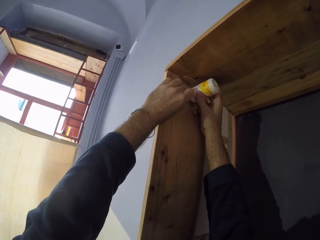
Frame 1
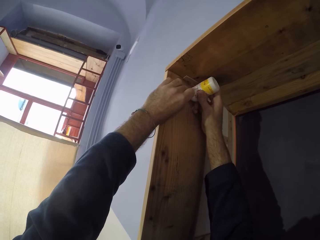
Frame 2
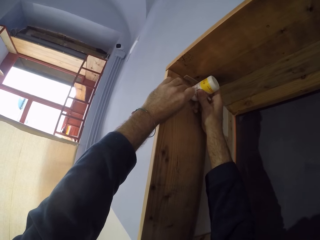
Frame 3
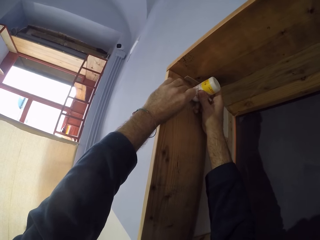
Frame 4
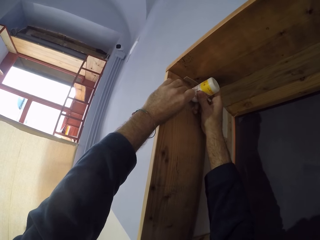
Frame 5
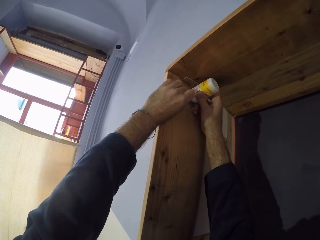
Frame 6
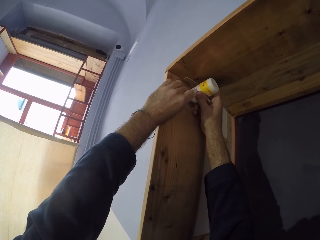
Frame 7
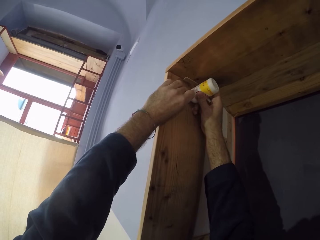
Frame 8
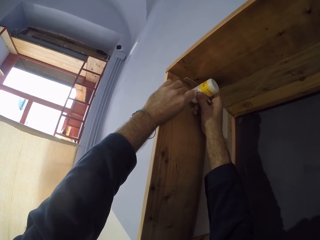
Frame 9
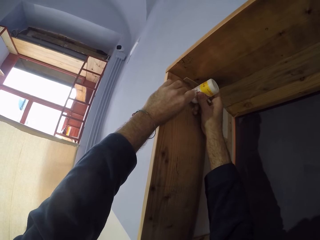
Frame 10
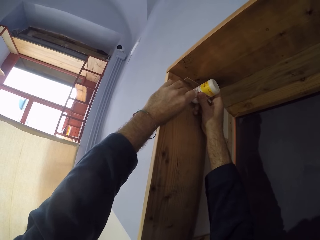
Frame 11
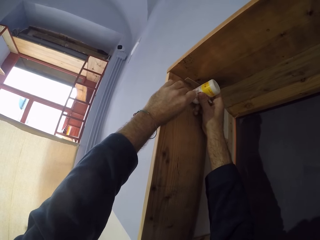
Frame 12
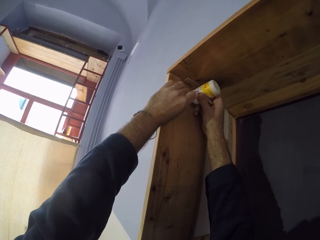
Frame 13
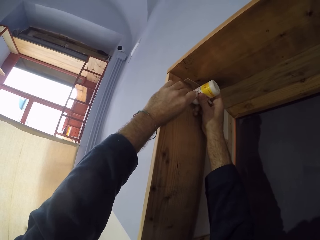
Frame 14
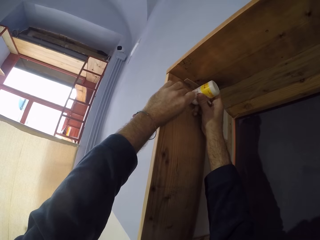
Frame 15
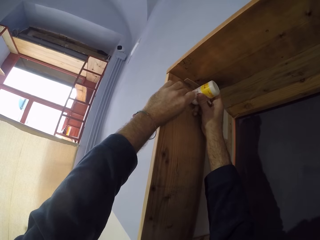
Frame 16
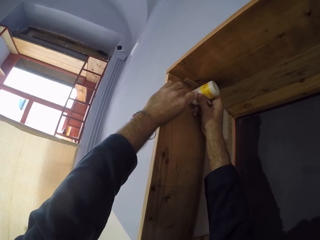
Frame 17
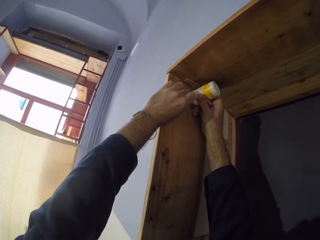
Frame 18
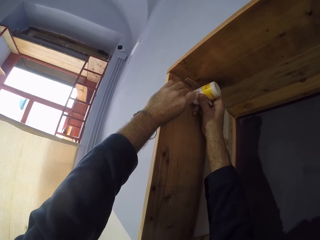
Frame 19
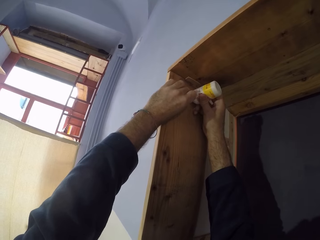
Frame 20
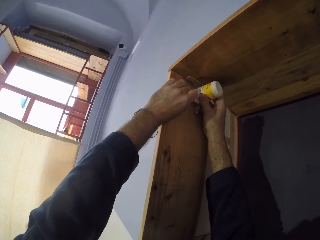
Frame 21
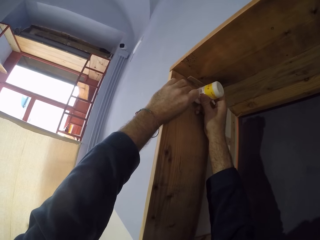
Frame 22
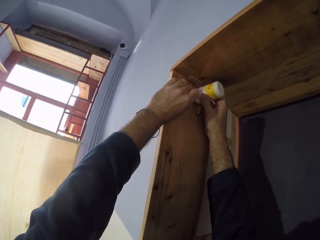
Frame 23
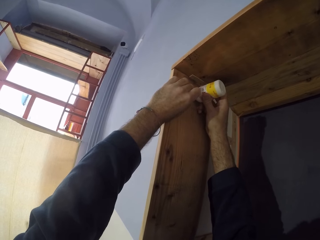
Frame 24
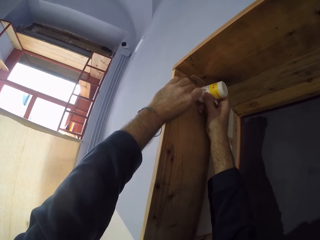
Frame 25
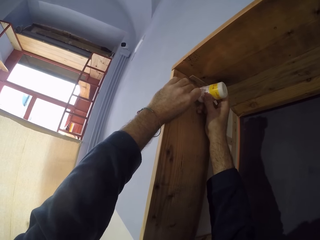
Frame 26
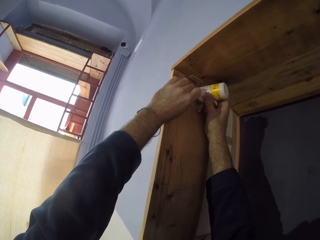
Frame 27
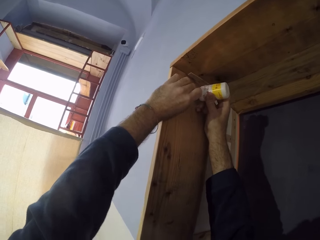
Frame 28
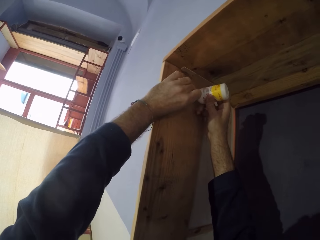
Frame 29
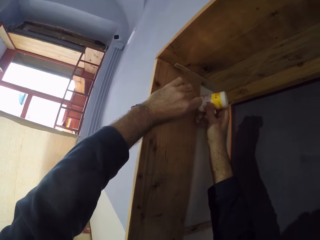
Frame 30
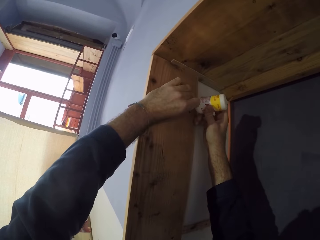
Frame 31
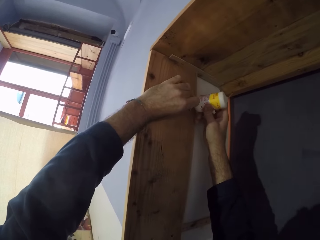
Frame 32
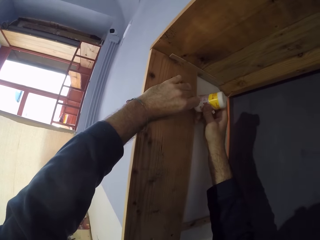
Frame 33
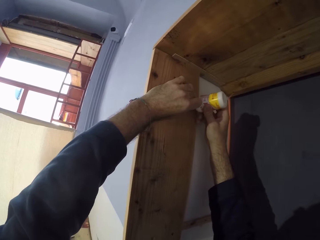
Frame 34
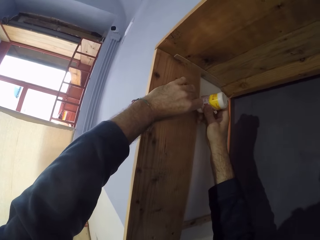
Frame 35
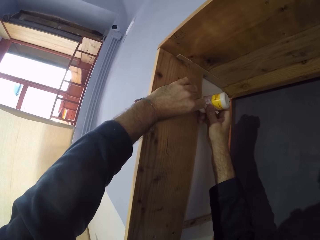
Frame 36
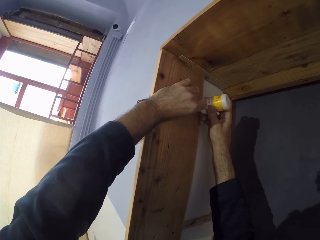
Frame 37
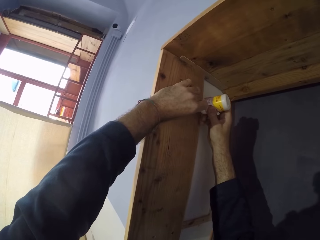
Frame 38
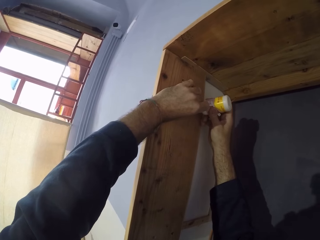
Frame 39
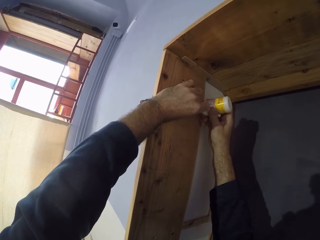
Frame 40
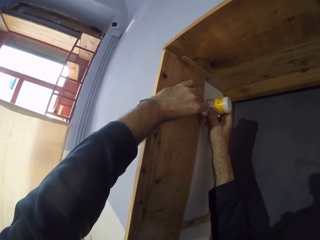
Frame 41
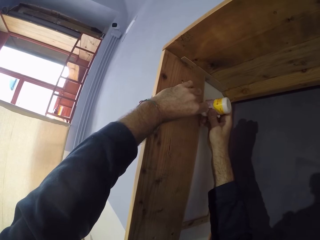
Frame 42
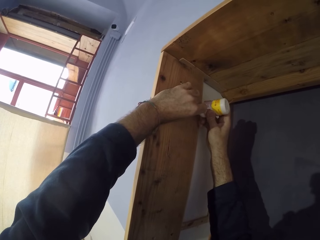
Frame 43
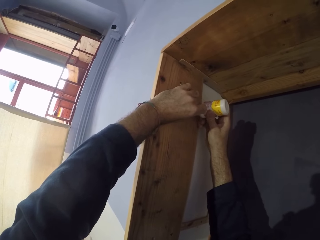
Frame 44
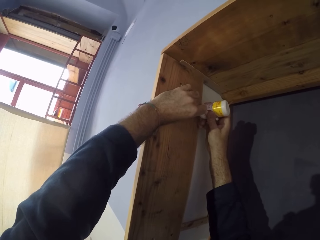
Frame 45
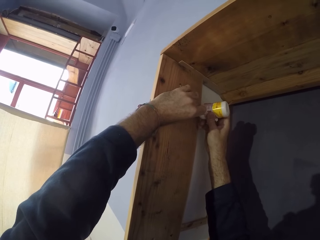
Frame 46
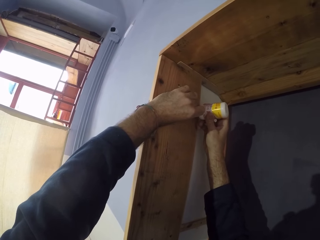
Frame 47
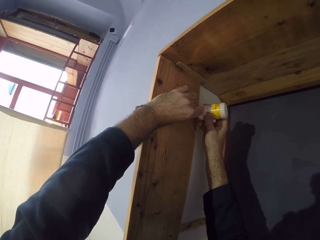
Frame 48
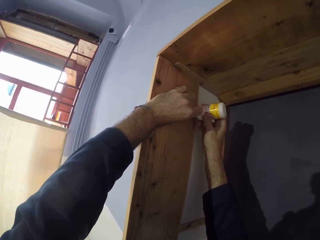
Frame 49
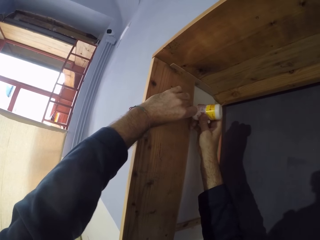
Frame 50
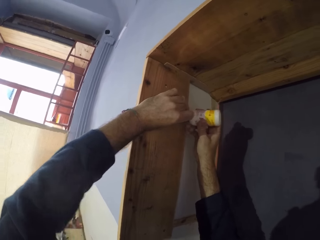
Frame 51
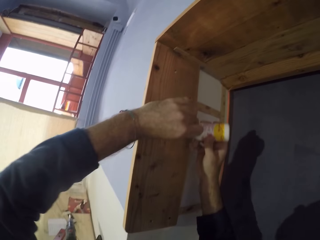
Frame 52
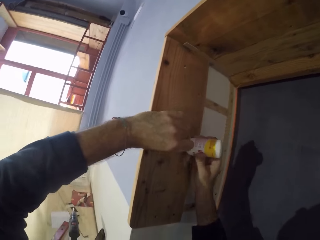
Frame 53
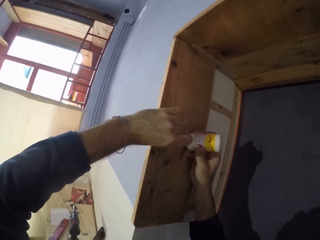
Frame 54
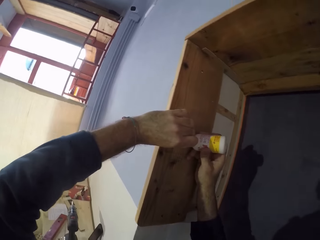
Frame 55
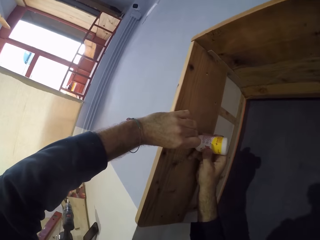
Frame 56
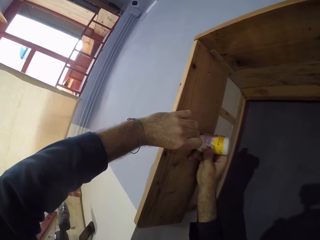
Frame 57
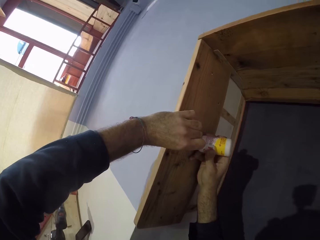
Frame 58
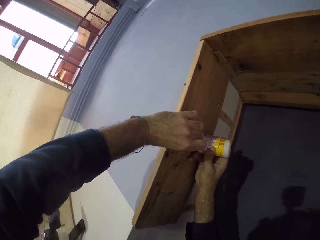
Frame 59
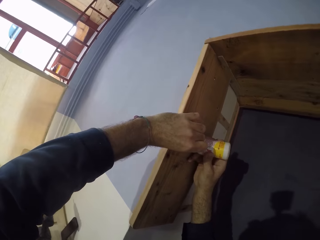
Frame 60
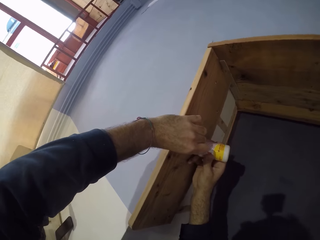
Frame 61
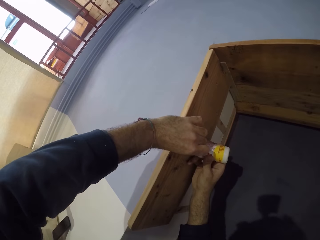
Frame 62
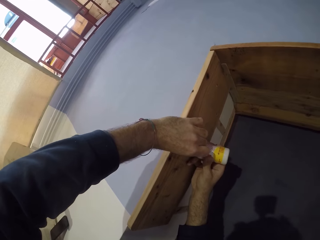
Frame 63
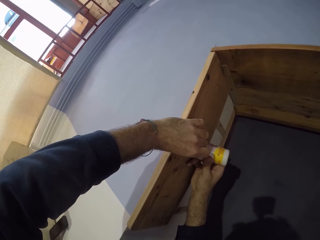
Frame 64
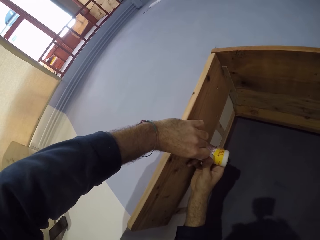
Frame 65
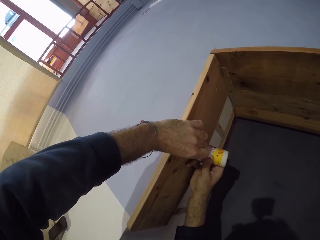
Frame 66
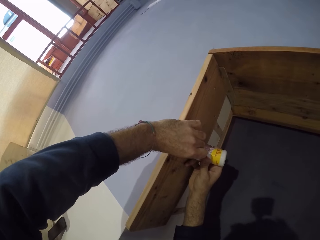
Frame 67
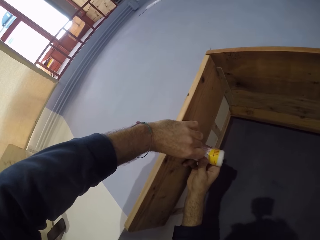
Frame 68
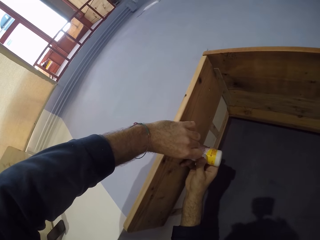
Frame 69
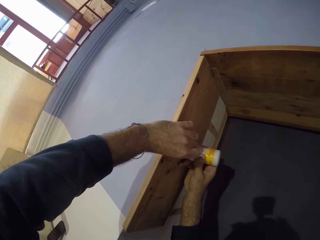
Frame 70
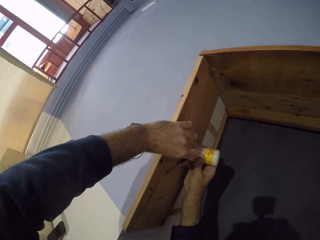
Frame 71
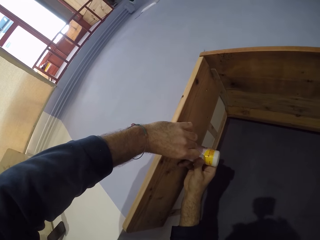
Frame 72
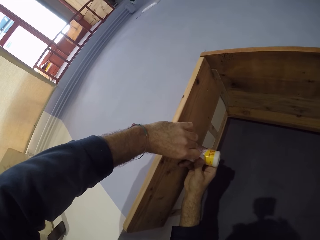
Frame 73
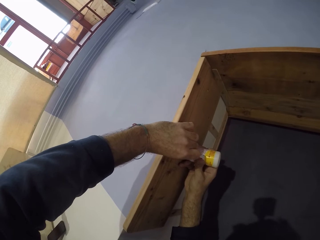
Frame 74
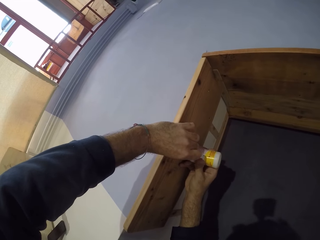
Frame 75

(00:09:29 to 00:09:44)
The camera wearer moves the bottle of wood glue. They apply wood glue on the wood. They move the bottle of wood glue. They apply wood glue on the wood.

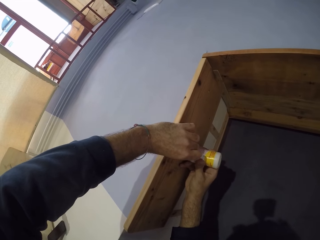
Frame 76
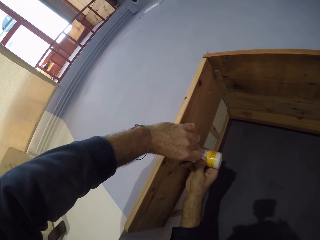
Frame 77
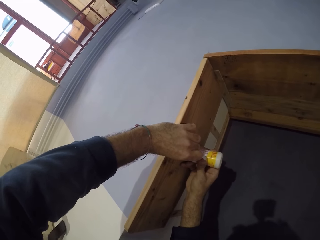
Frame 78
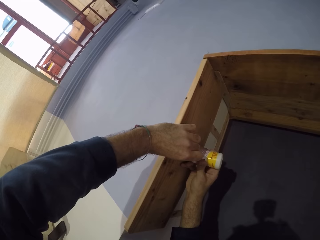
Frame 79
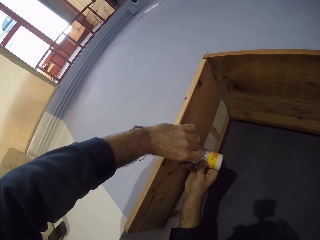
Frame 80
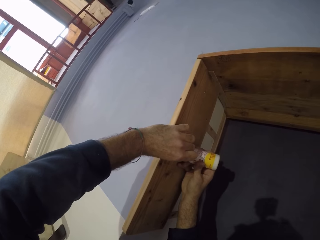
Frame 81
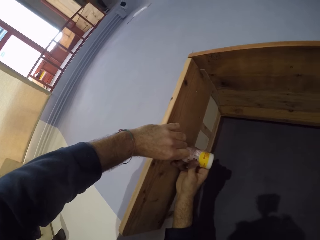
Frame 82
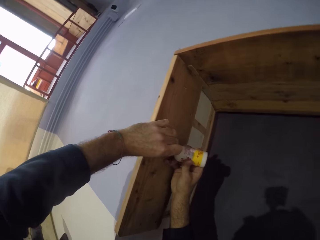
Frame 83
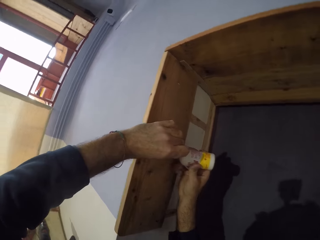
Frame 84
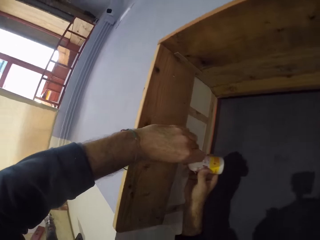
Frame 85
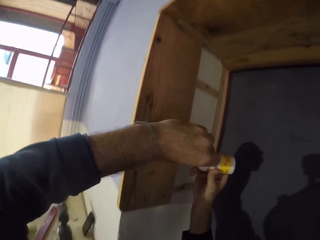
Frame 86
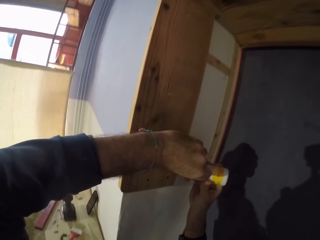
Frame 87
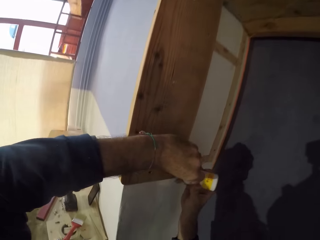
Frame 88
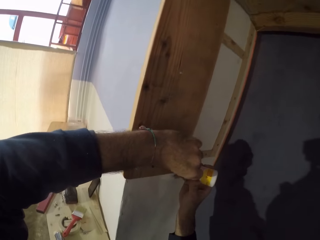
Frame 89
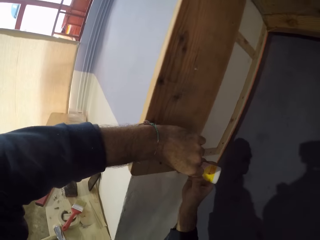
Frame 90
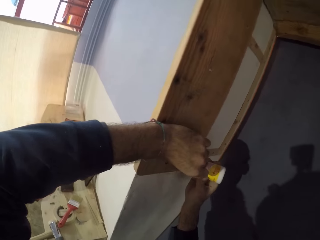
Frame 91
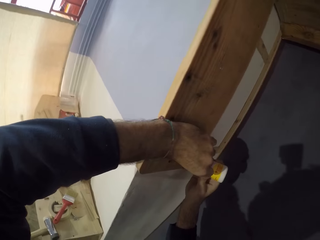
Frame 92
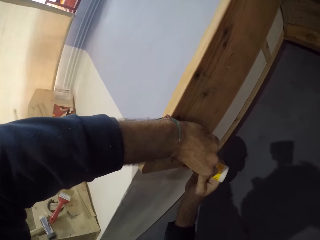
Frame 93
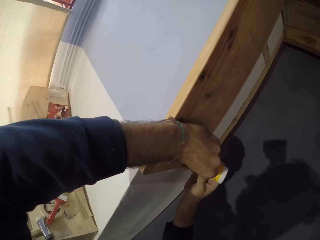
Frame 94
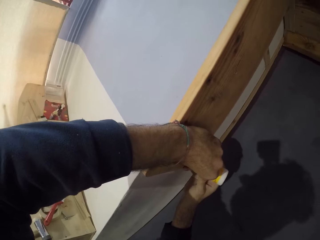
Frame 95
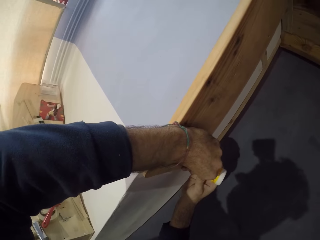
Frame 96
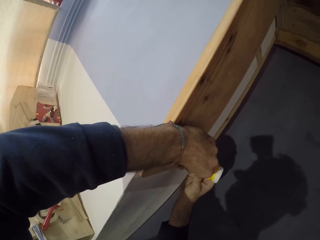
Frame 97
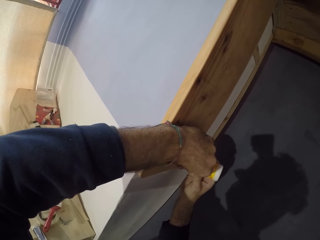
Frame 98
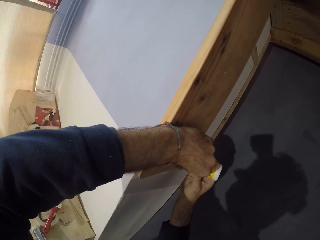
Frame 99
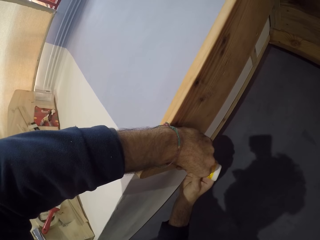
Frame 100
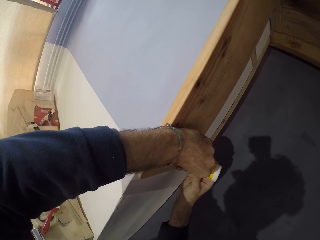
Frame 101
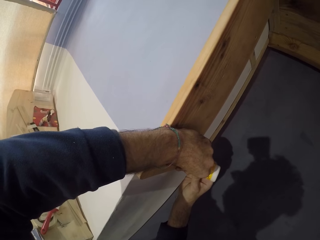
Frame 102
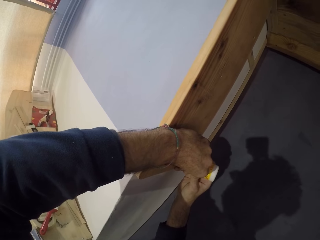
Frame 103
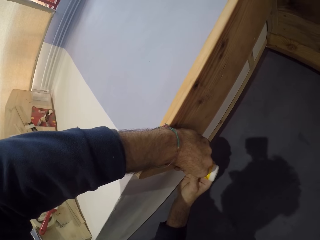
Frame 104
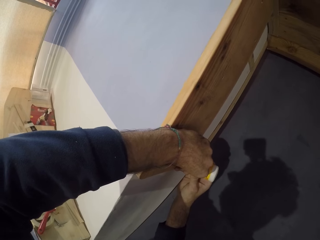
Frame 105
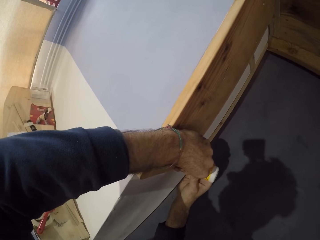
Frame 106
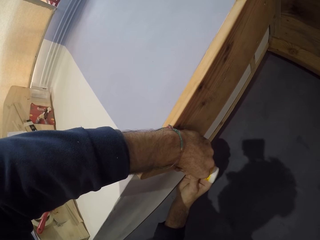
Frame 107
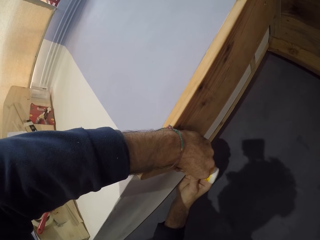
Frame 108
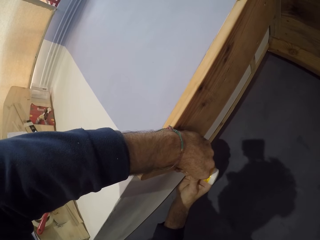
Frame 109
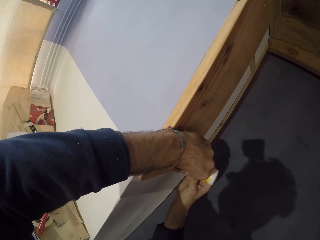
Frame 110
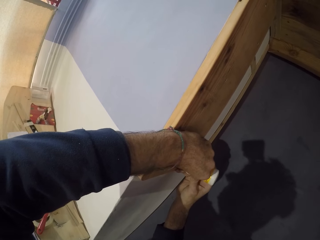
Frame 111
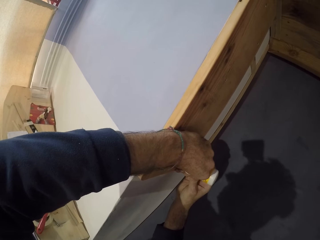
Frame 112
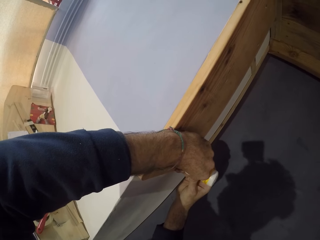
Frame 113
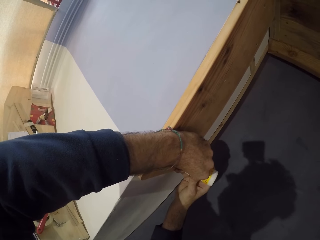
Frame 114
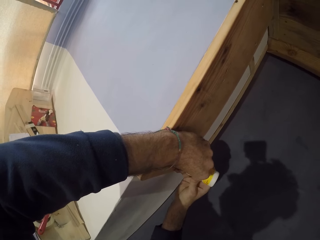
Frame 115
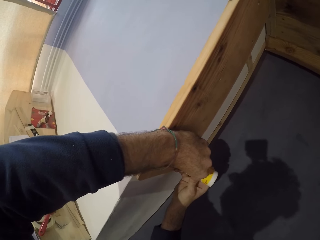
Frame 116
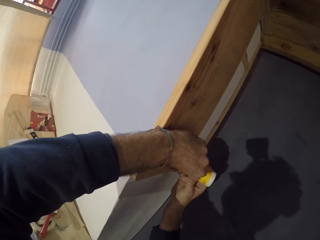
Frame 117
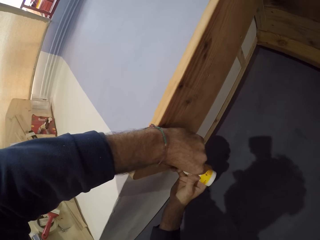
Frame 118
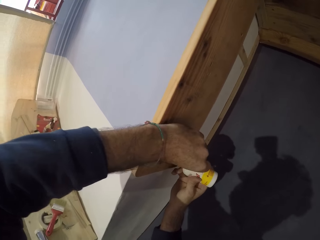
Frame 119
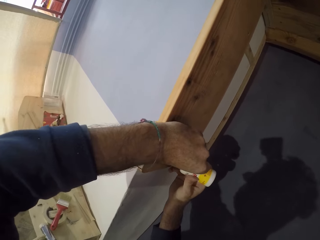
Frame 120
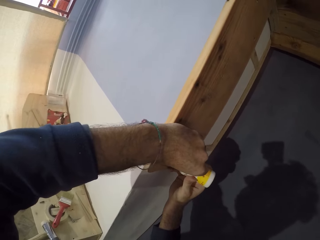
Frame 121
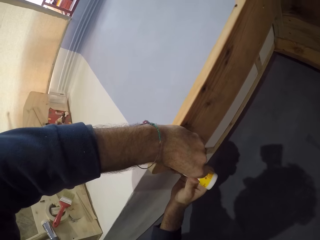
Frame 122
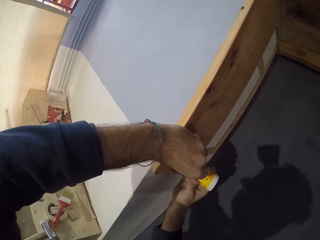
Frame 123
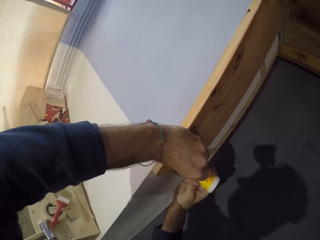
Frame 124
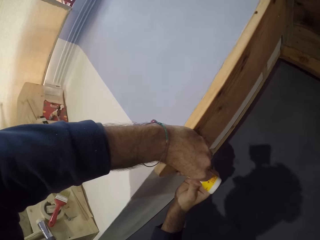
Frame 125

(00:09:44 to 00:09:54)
The camera wearer moves the bottle of wood glue. They apply wood glue on the wood.
